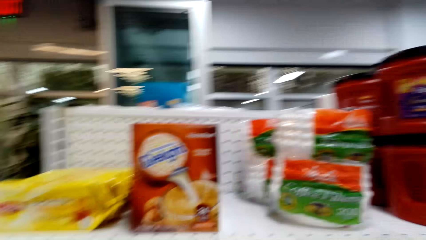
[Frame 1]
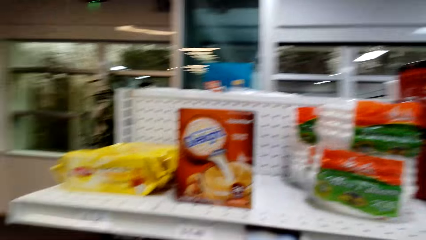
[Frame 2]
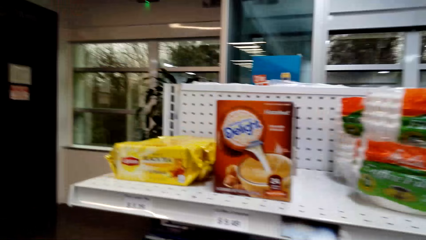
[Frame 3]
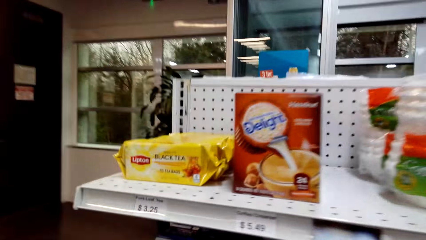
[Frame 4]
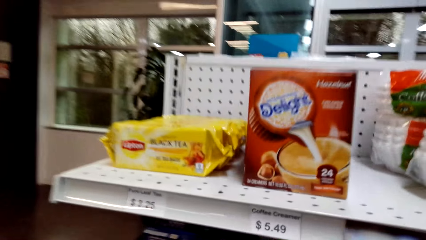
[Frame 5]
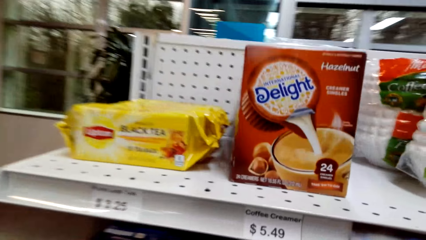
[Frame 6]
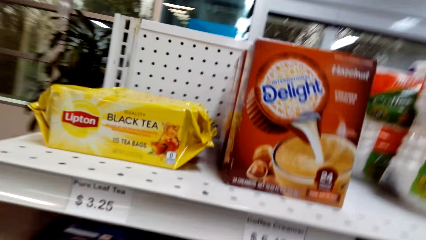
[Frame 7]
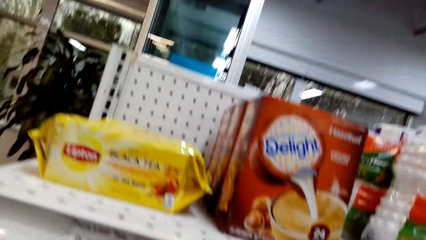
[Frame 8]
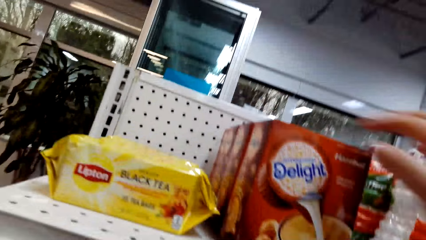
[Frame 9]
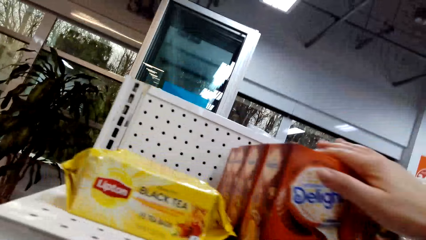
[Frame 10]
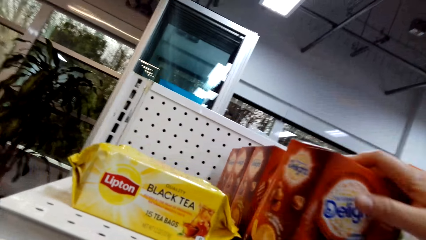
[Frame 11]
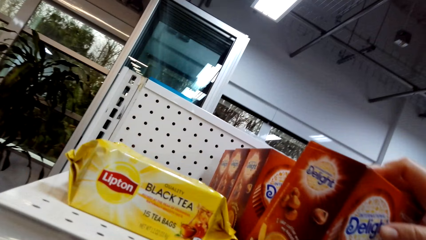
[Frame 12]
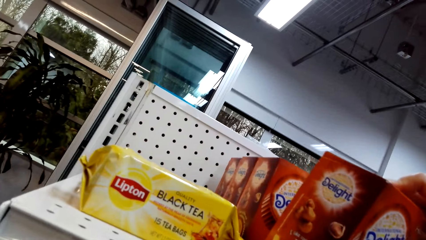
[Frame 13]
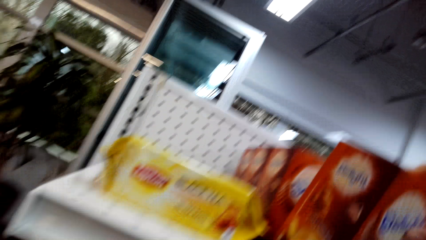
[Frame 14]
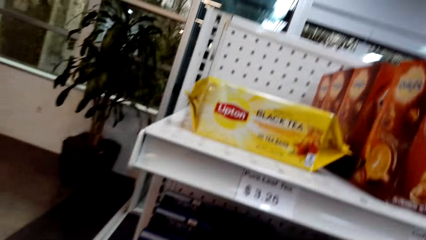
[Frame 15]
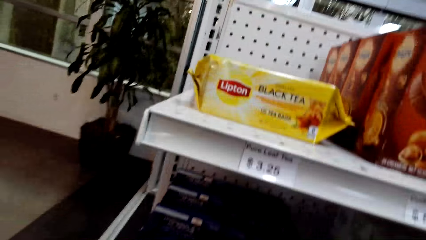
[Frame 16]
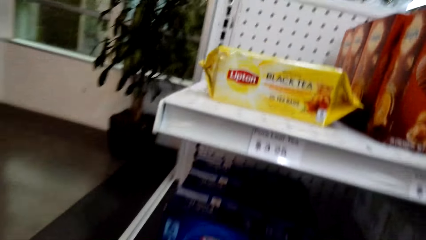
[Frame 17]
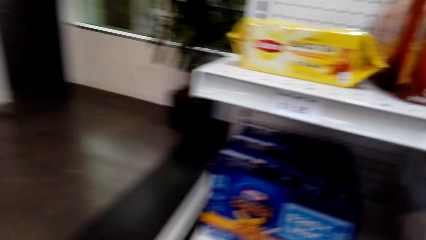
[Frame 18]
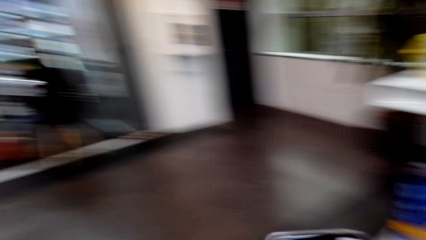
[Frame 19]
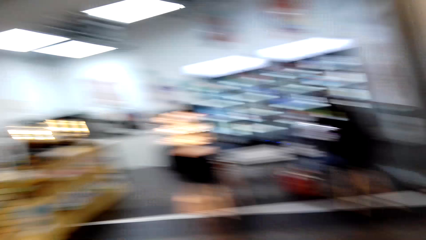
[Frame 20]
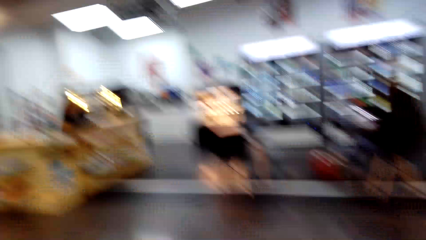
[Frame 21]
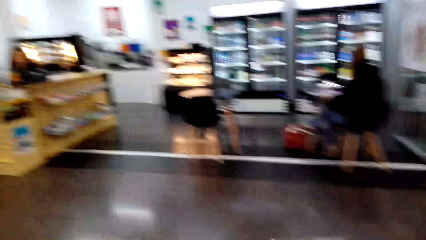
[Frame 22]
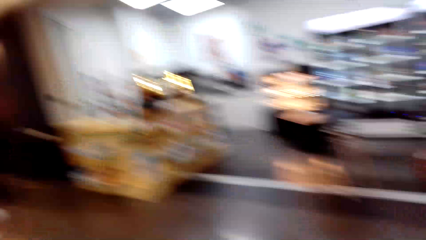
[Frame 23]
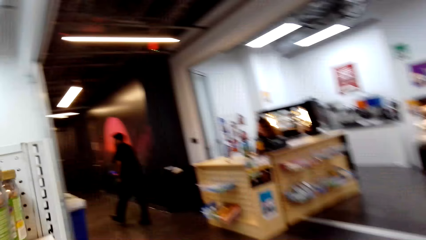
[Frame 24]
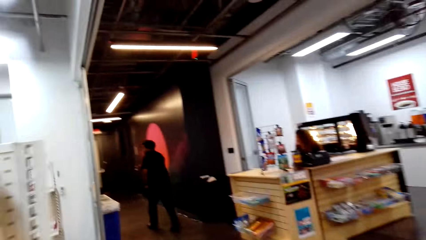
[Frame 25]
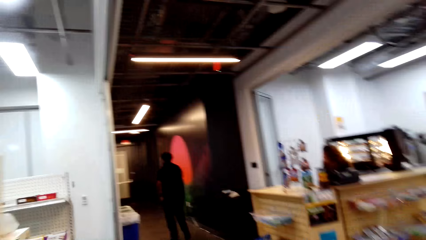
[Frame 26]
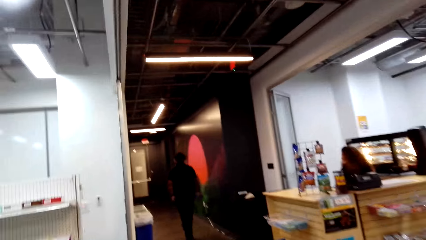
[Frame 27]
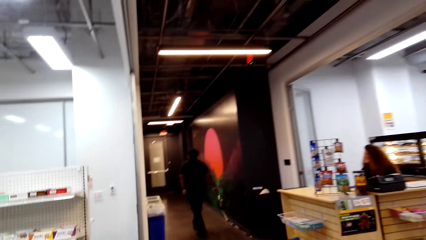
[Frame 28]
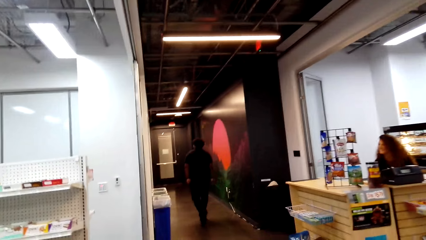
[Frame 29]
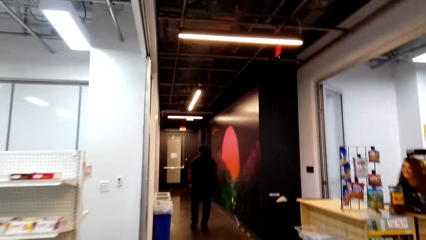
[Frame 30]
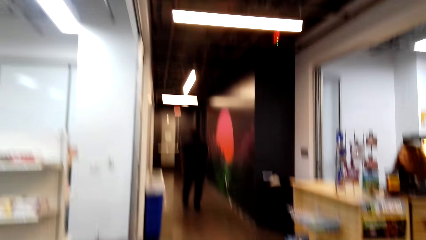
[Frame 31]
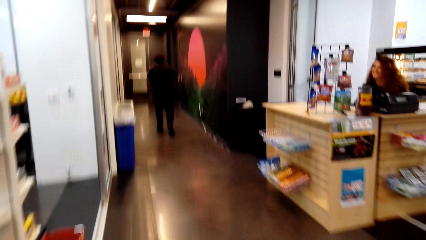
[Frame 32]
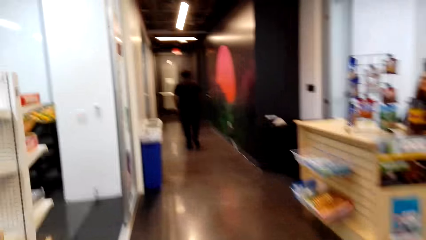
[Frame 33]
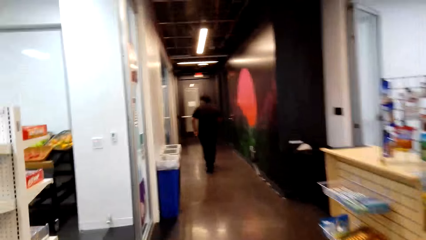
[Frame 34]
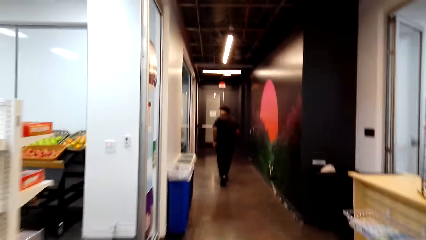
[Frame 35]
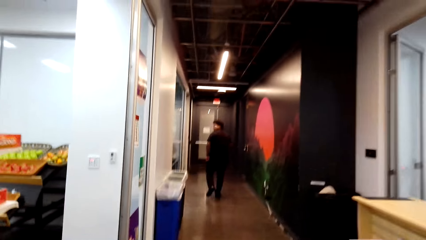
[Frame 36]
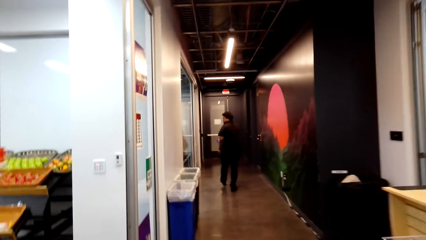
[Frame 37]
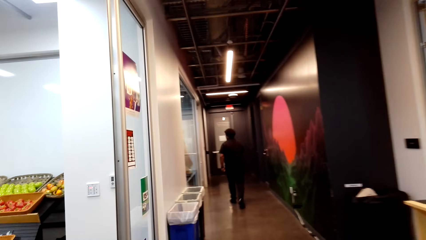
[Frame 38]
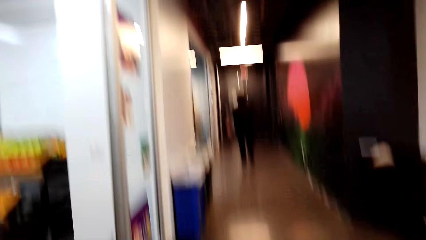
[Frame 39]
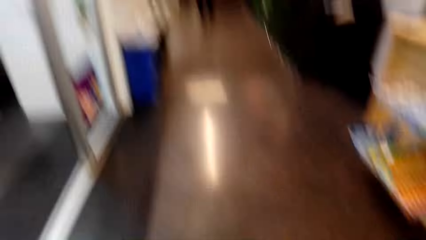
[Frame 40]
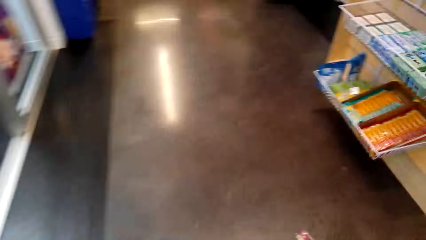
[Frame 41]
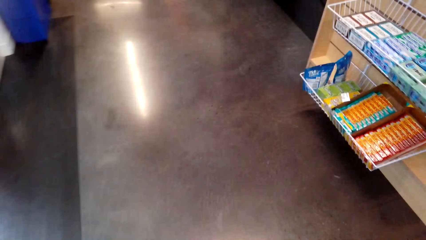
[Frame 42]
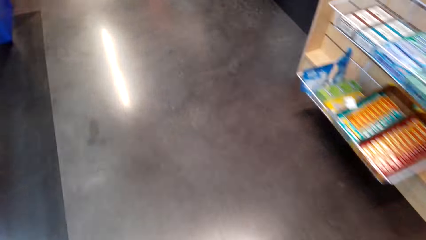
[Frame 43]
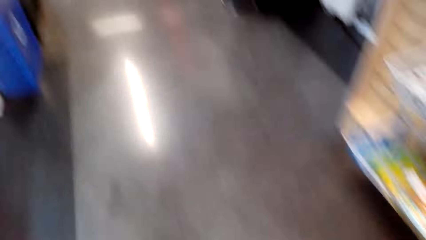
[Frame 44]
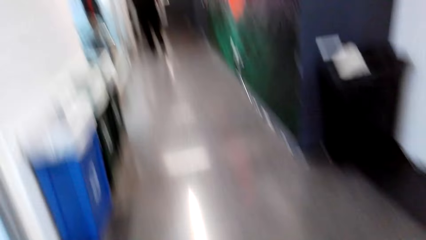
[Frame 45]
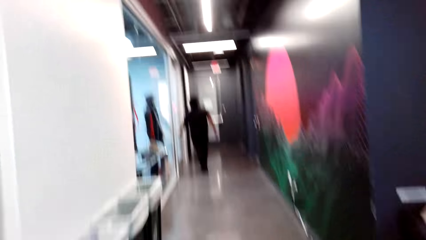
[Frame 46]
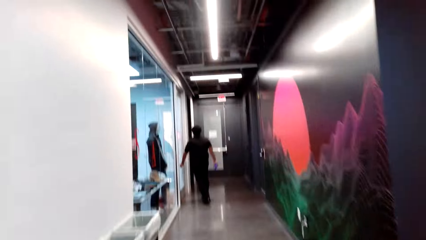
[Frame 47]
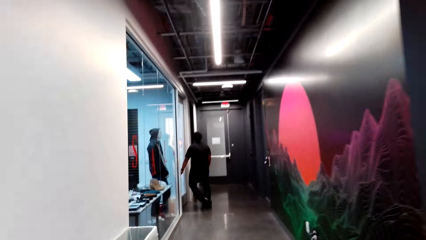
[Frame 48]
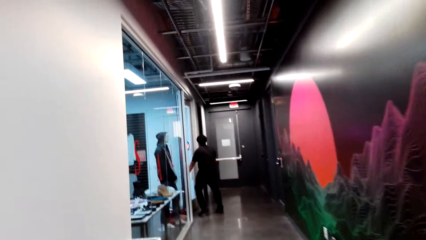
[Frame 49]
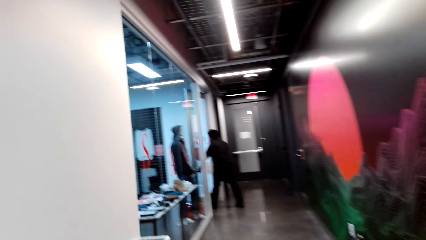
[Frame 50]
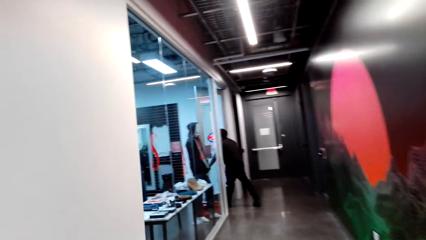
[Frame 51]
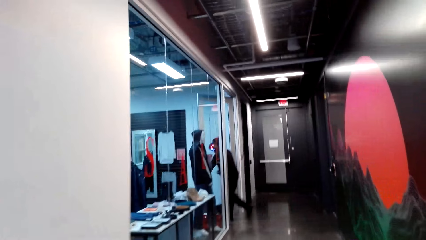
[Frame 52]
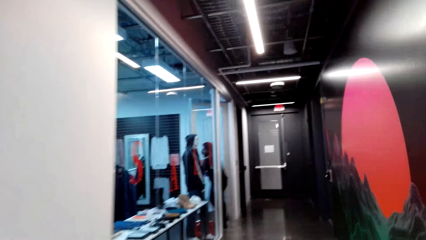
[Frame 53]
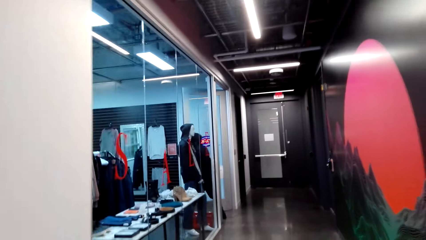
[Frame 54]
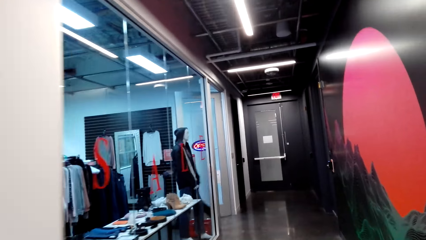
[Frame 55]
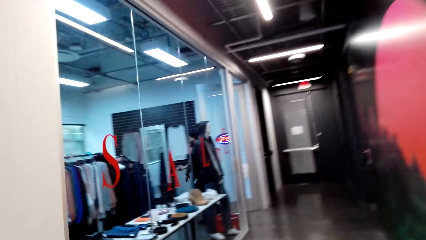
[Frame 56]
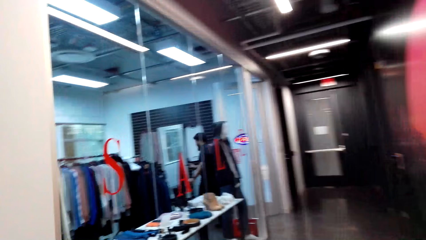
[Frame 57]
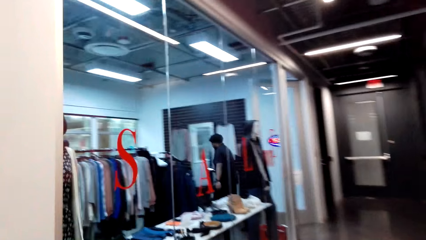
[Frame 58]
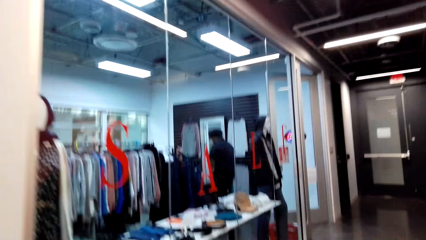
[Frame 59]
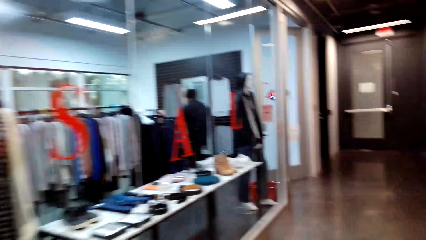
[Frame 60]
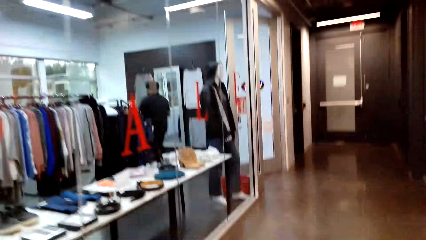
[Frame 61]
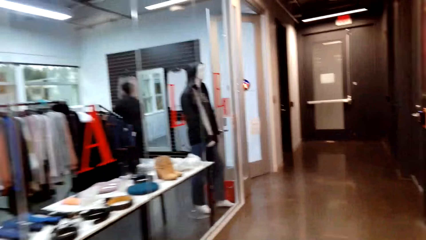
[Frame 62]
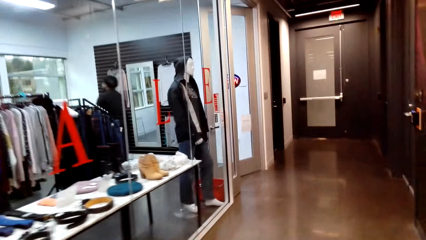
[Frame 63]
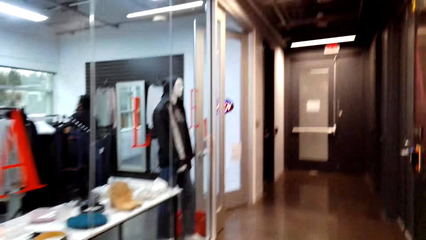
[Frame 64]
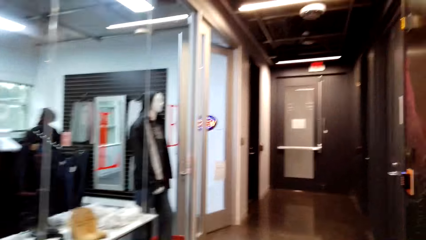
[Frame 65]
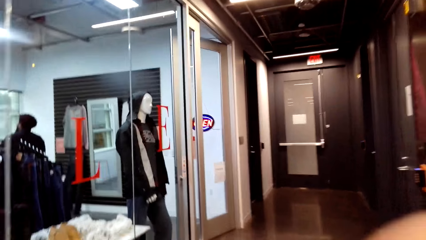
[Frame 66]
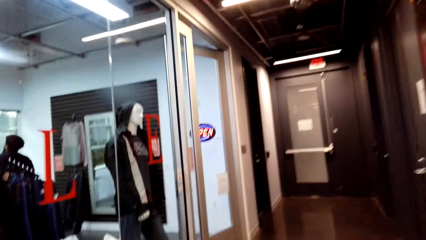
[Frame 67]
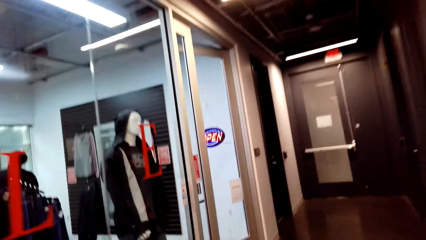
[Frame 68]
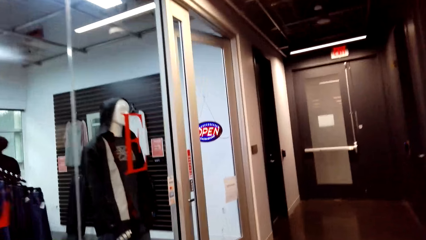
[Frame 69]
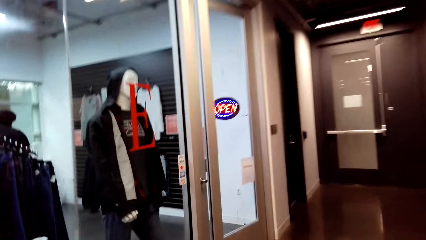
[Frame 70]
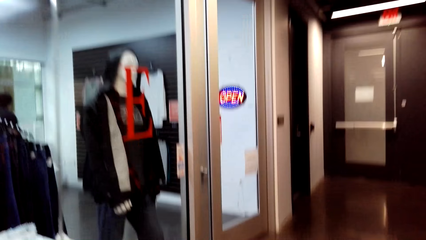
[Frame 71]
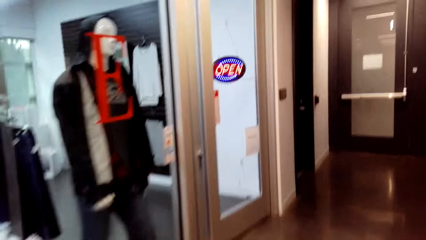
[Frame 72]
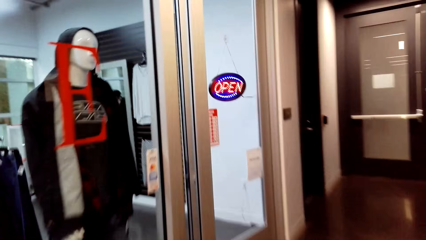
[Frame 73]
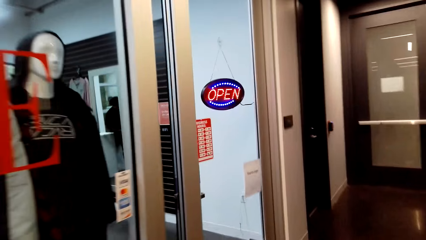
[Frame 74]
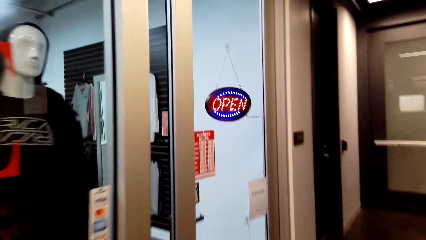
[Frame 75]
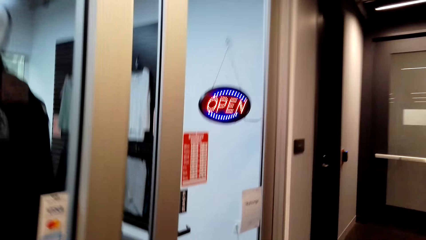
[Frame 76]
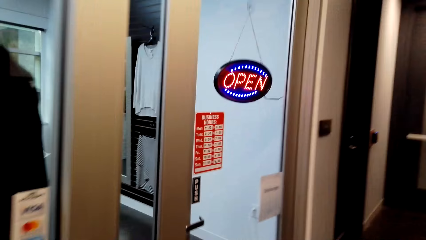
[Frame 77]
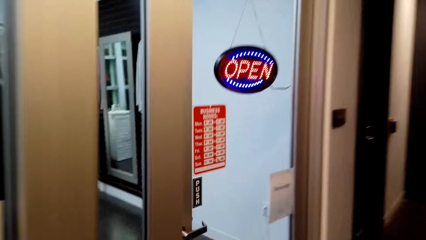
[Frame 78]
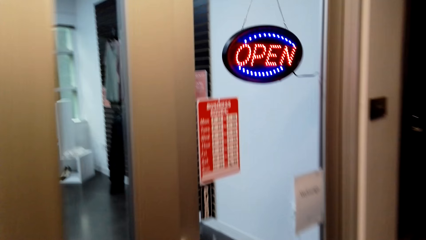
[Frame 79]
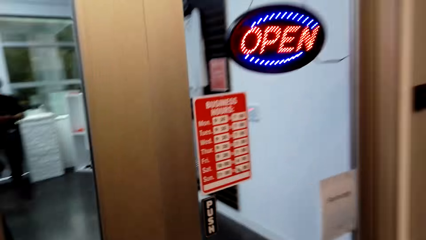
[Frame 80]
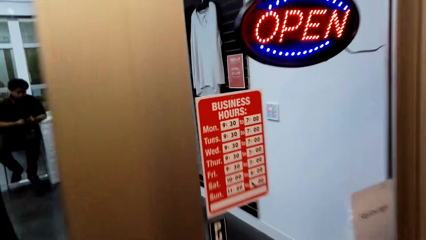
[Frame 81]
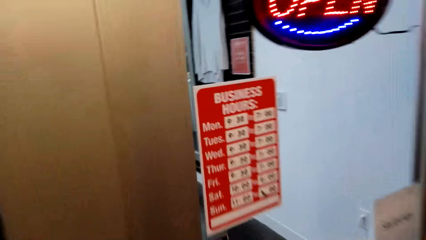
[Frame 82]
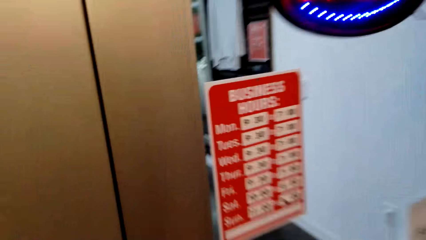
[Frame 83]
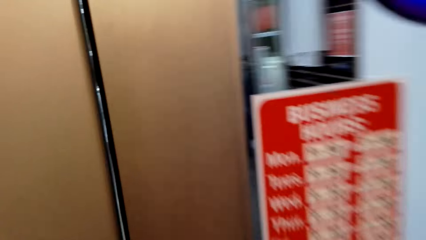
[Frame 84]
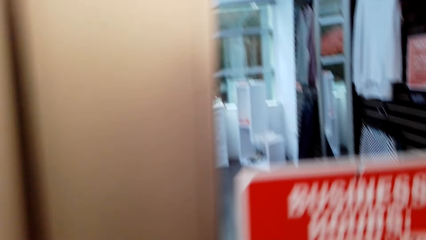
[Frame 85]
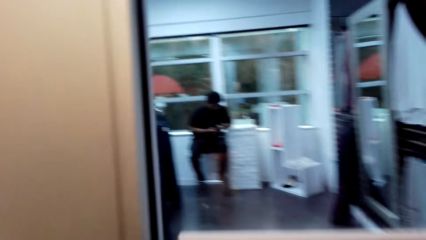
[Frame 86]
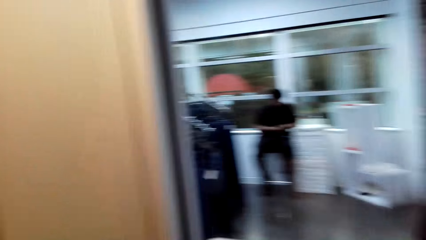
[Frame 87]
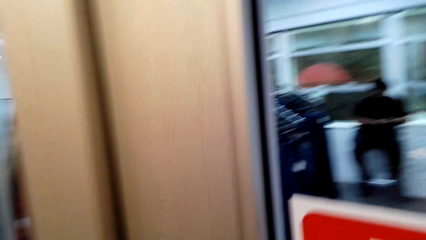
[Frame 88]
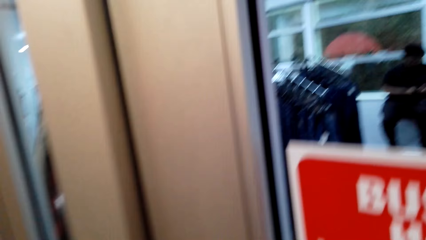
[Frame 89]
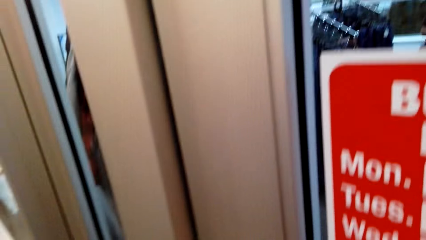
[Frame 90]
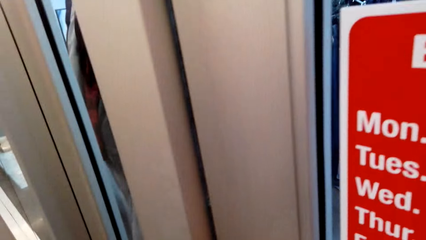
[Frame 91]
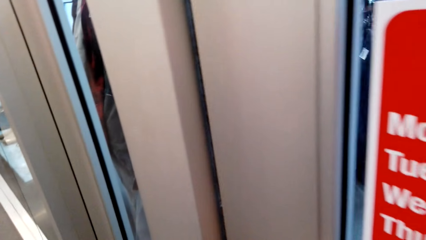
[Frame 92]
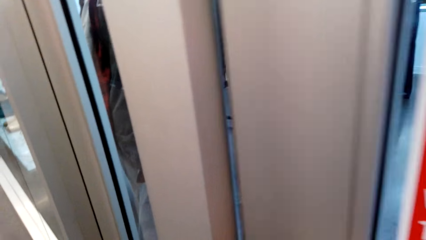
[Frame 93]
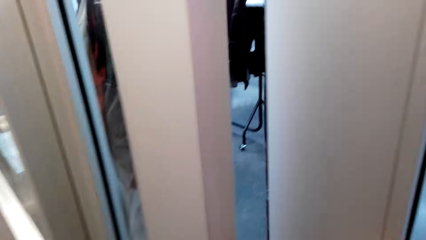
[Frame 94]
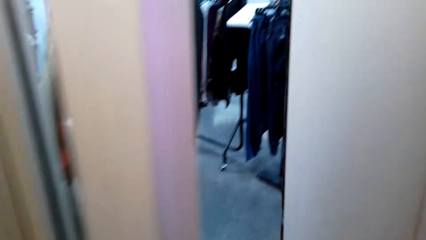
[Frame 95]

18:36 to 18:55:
The camera wearer touches a delight product. They walk around. A person walks. The camera wearer enters the boutique.
